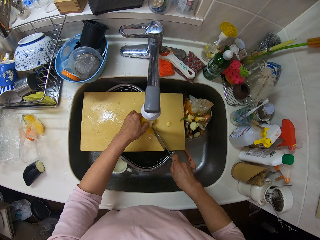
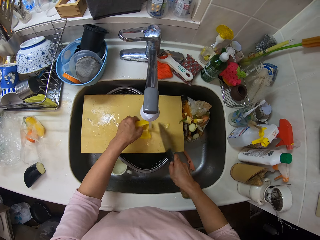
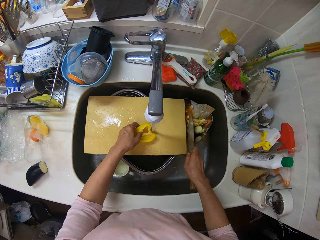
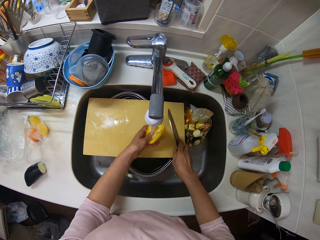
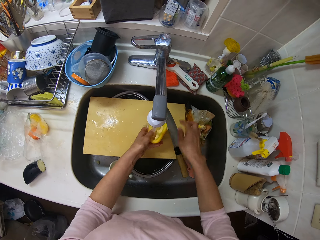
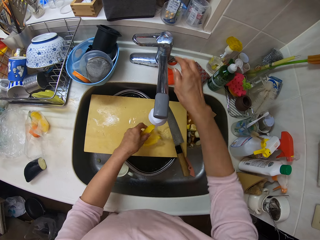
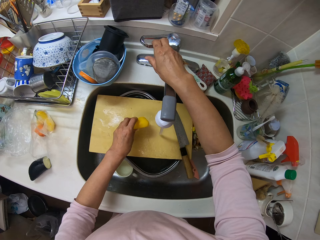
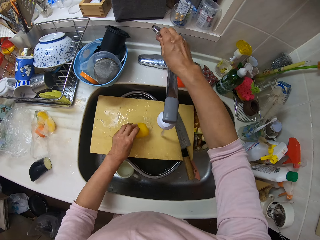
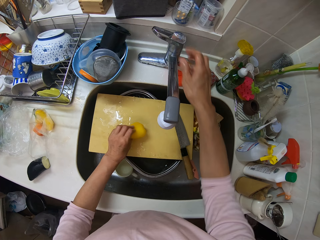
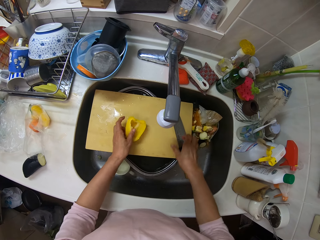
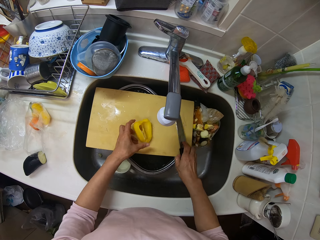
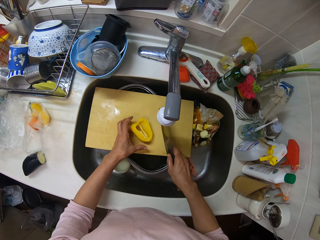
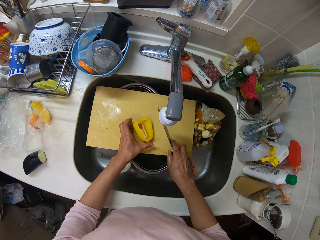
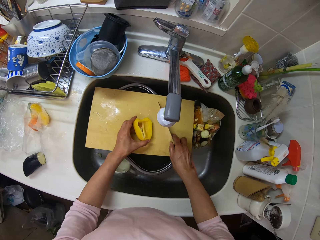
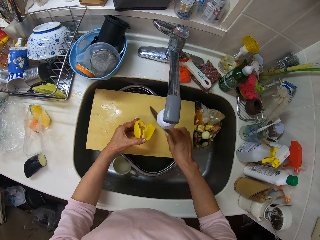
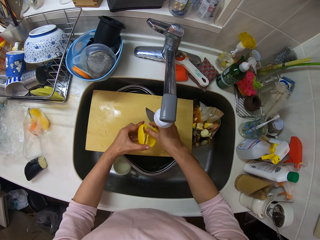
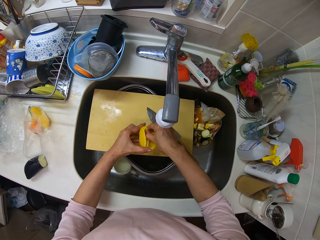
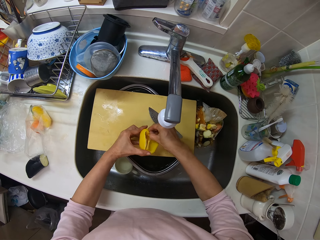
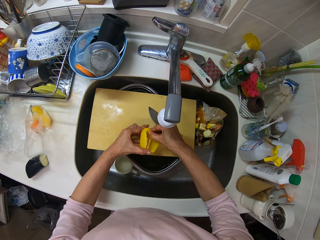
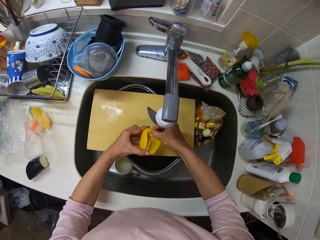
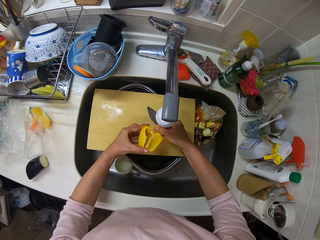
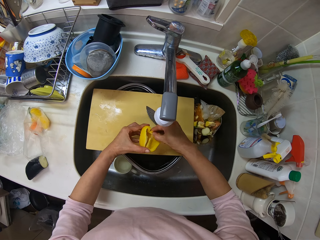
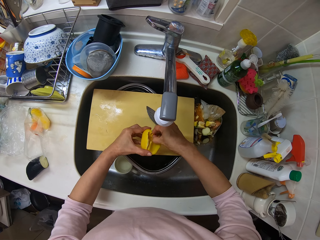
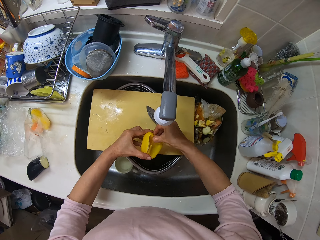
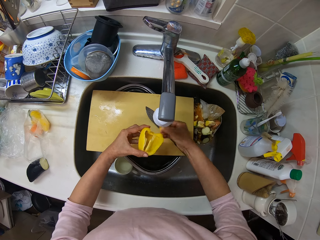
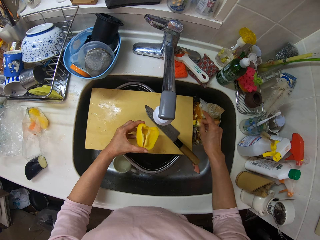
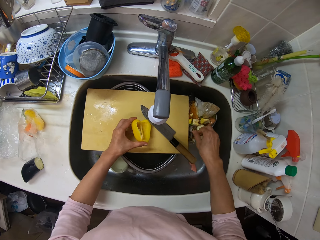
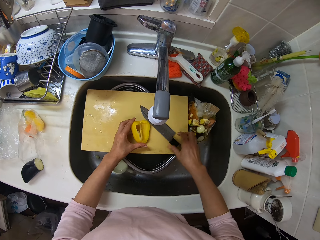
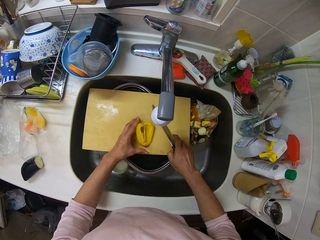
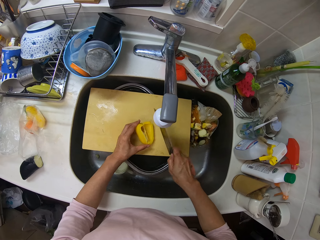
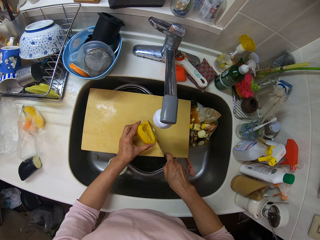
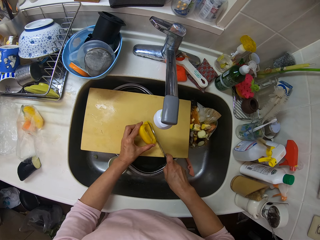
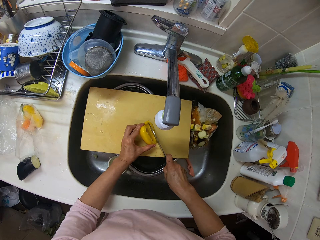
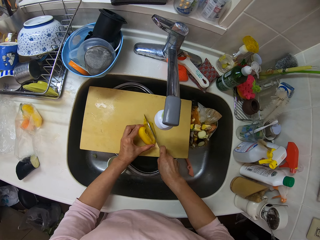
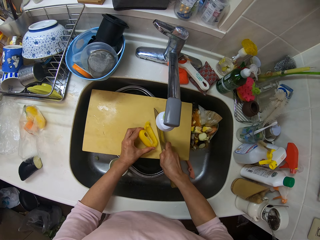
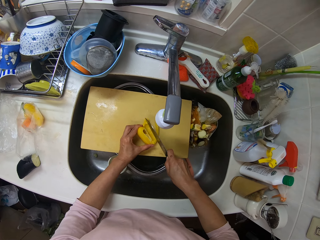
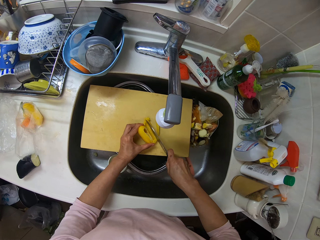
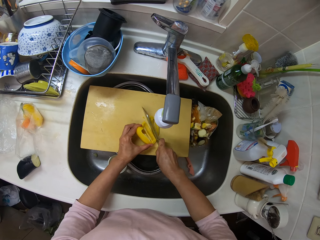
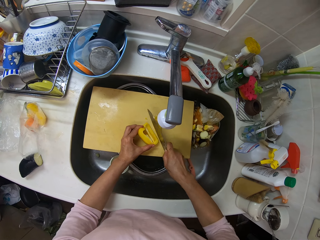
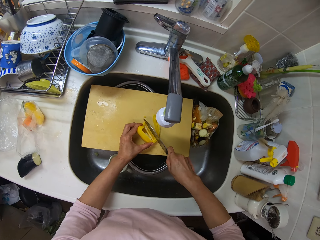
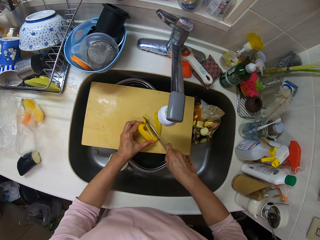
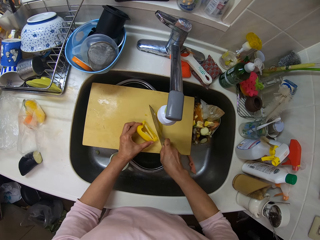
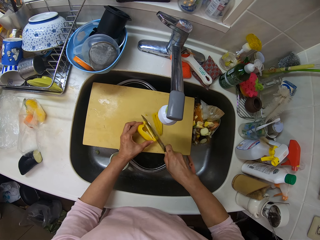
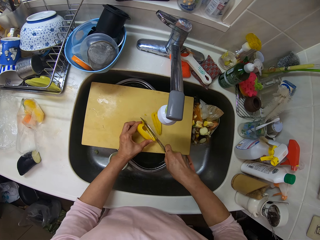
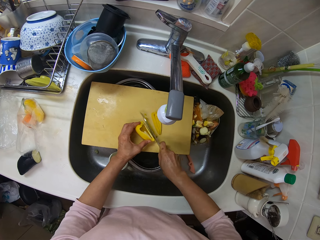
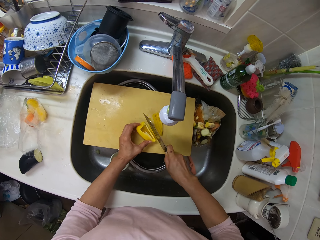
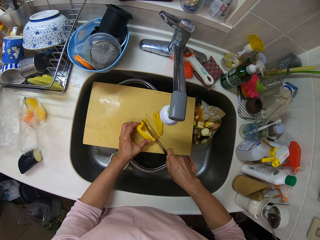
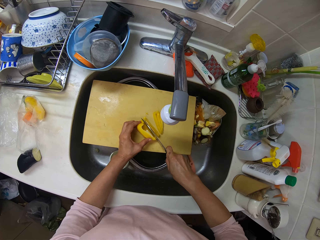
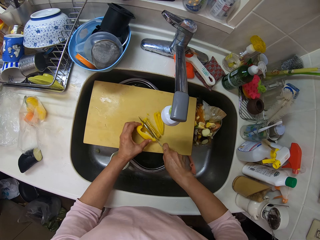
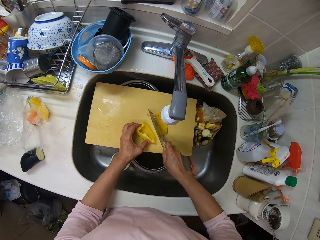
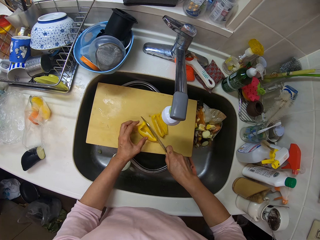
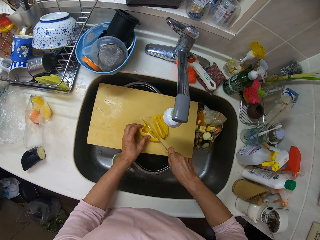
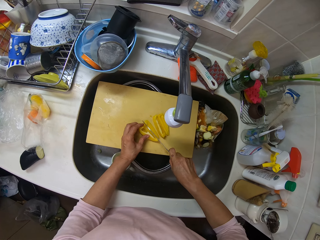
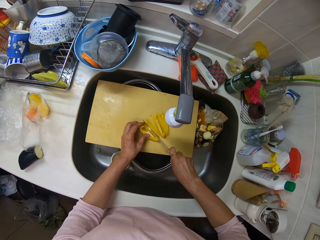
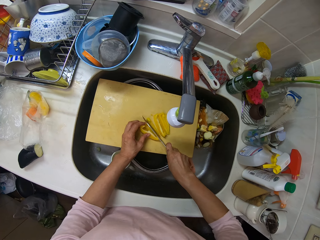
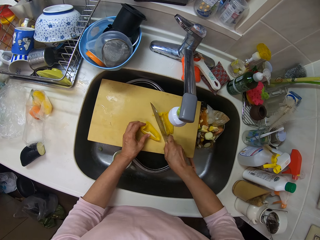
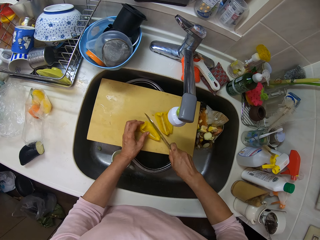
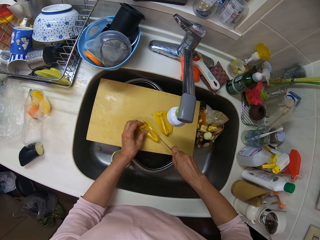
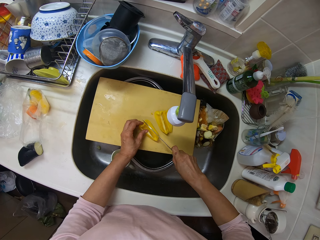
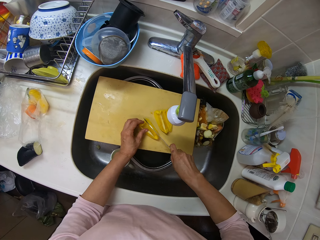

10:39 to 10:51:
The camera wearer picks up the knife on the wooden plank. She moves dirt from the wooden plank into the bowl of dirt. She drops the knife on the wooden plank. She washes the capsicum. She closes the tap with her right hand. She picks up the knife from the wooden plank. She drops the knife on the wooden plank. She removes dirt from the yellow pepper. She drops the dirt in the bowl of dirt. She cuts the yellow pepper with the knife in her right hand.

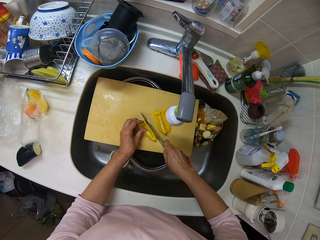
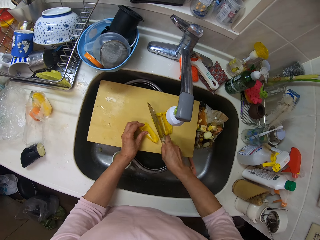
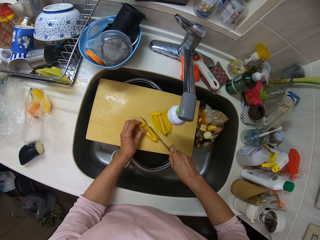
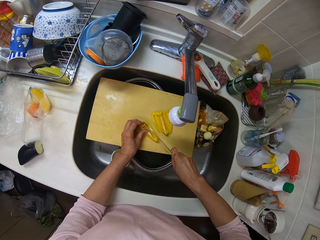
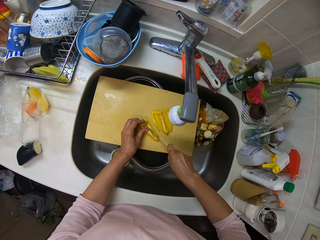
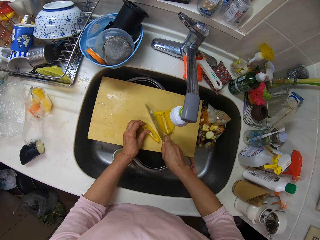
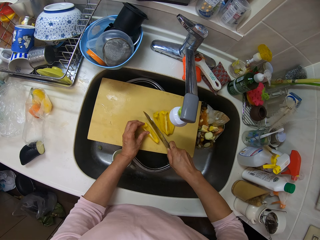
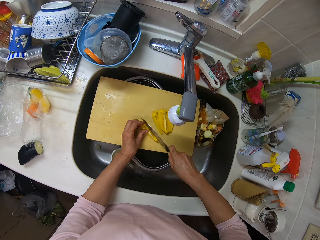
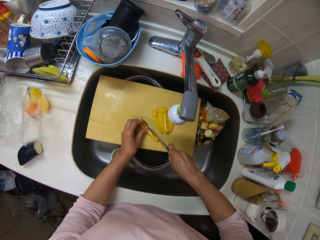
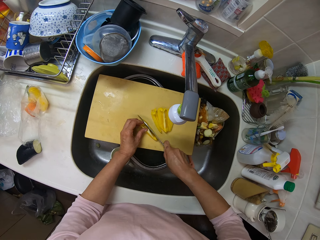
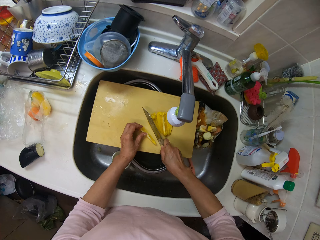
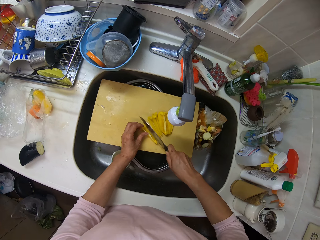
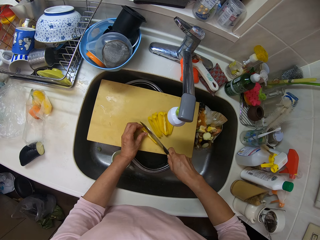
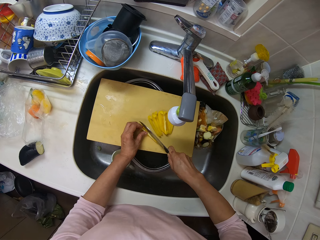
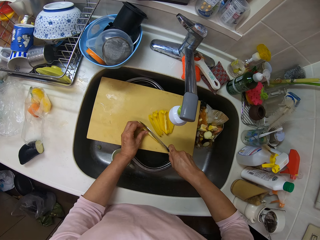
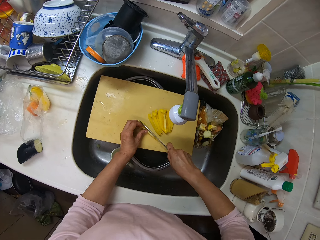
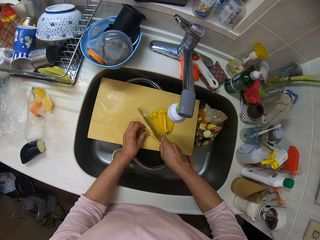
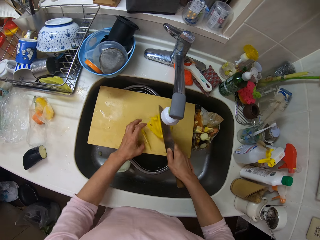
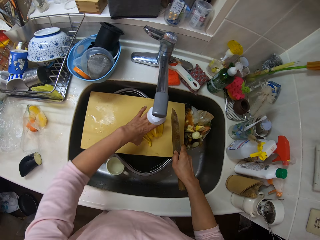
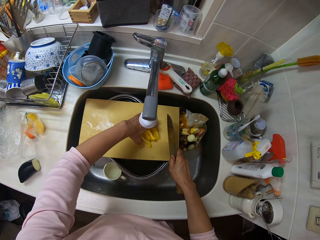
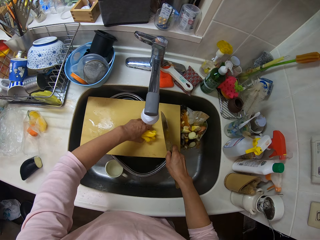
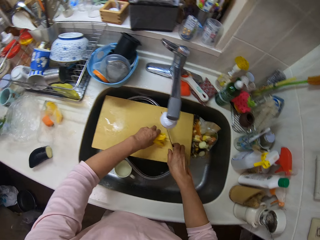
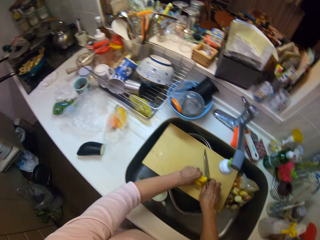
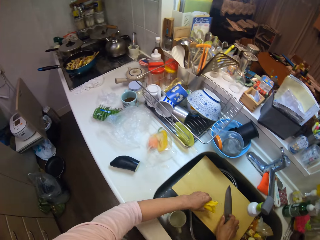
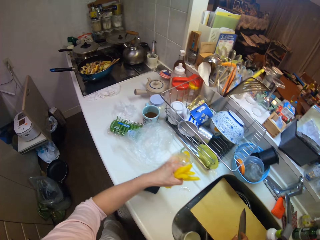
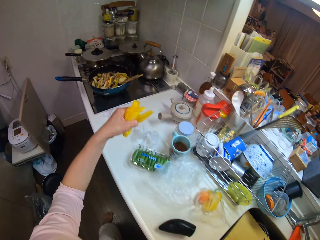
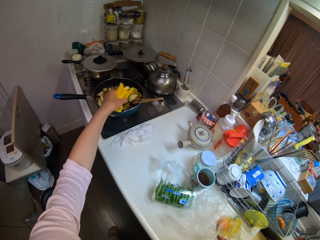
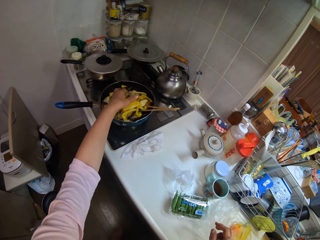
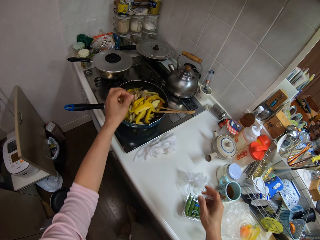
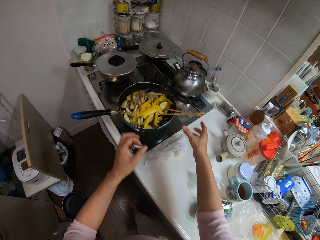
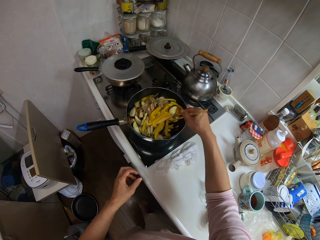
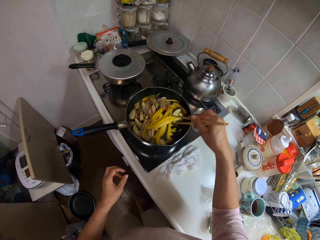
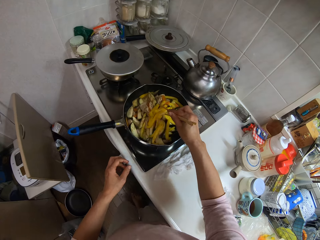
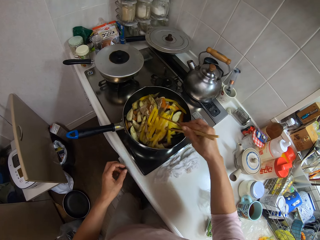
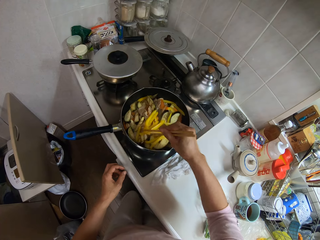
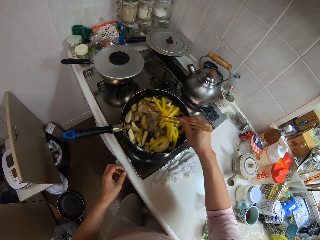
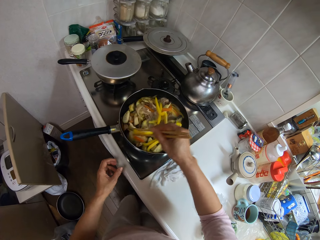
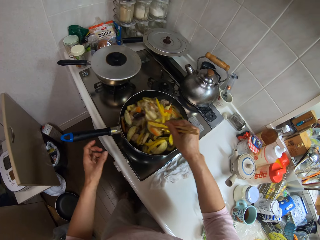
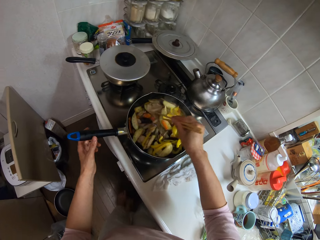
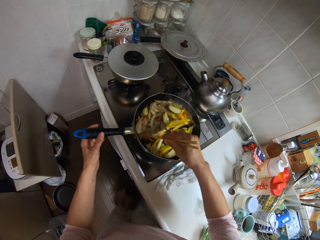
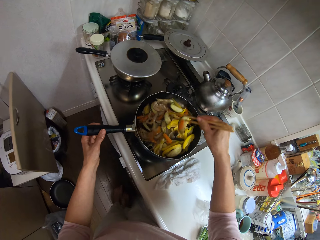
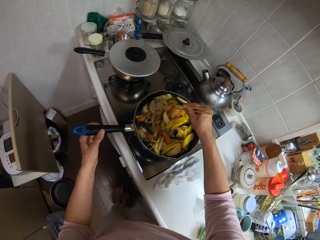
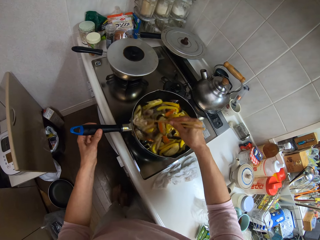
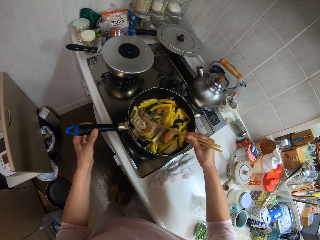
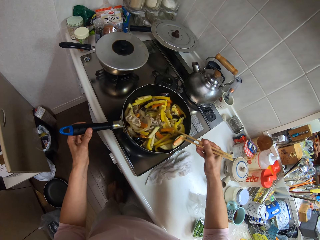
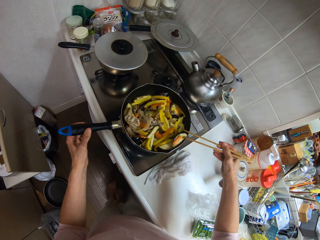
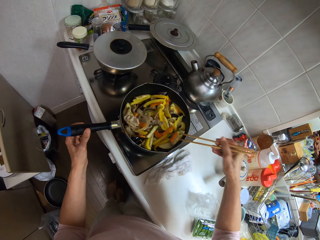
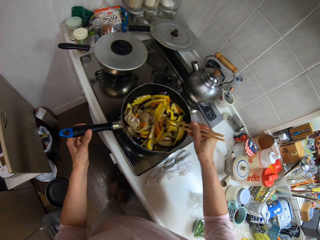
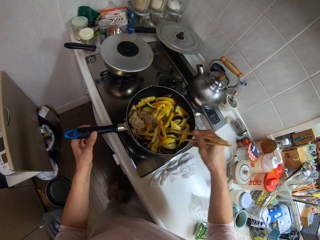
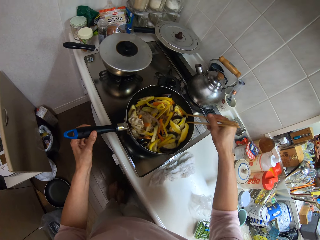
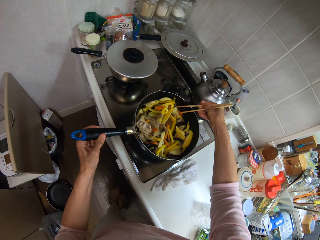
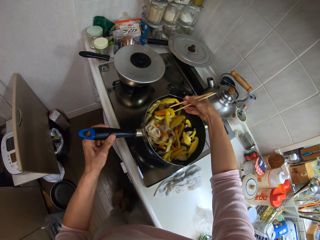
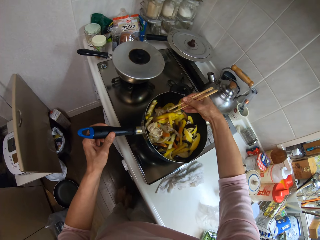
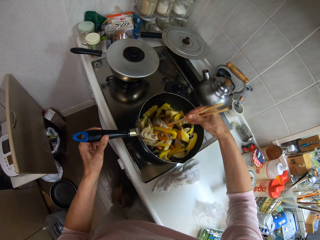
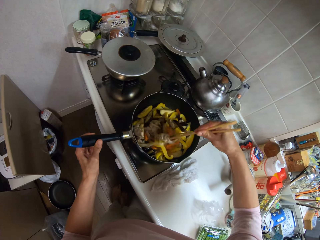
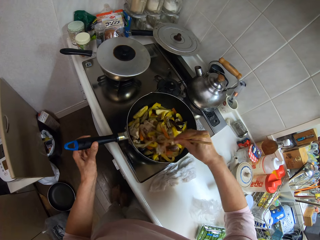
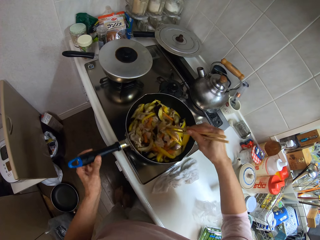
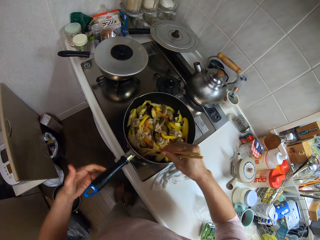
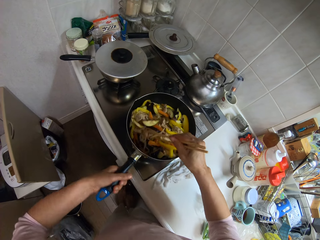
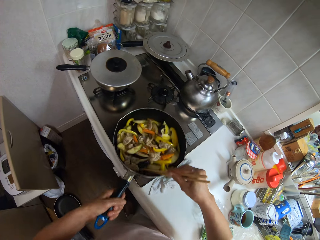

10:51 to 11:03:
The camera wearer packs the slices of yellow pepper with her left hand. She takes the capsicum. She drops the slices of pepper into the pan. She takes the chopsticks. She stirs the food in the pan with the chopsticks. She holds the handle.
